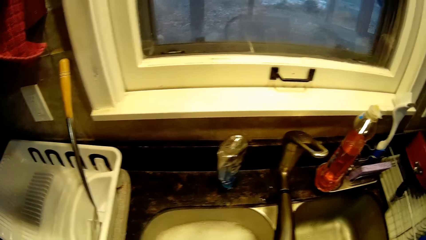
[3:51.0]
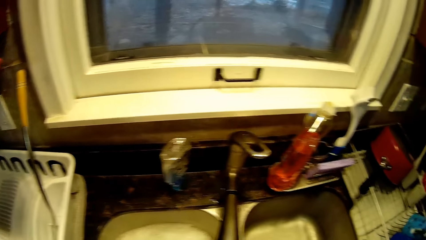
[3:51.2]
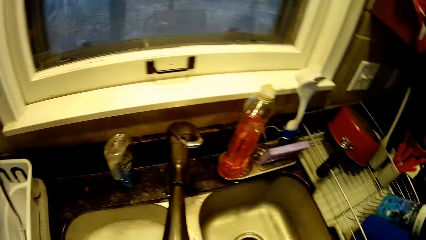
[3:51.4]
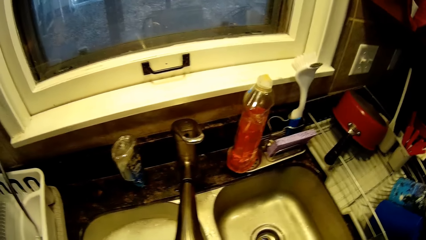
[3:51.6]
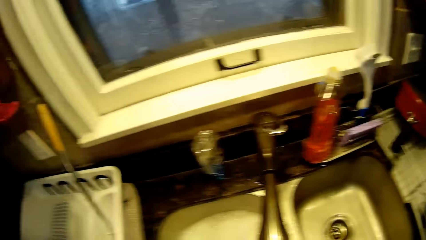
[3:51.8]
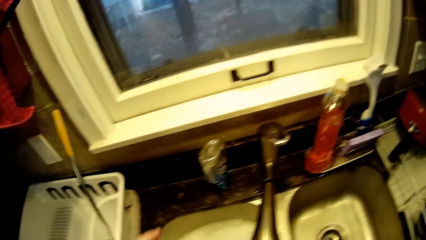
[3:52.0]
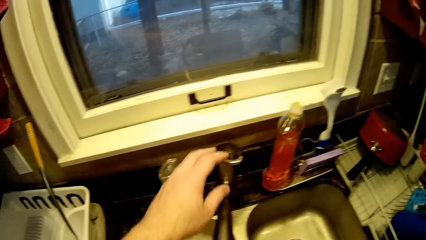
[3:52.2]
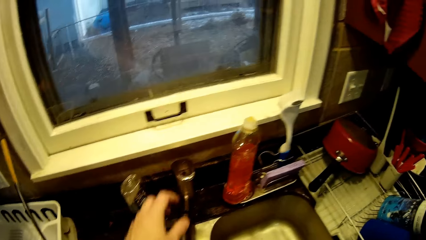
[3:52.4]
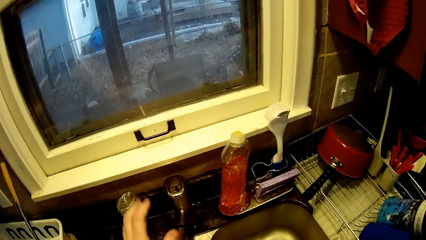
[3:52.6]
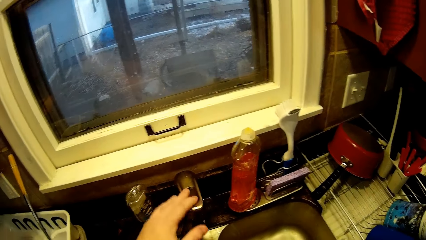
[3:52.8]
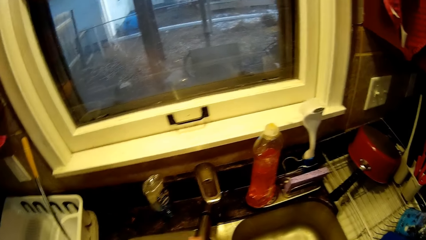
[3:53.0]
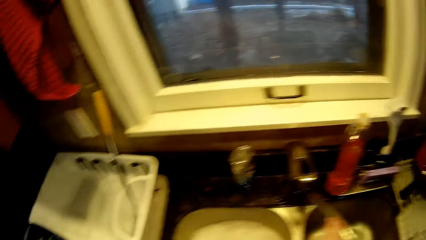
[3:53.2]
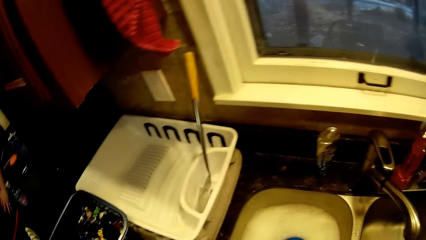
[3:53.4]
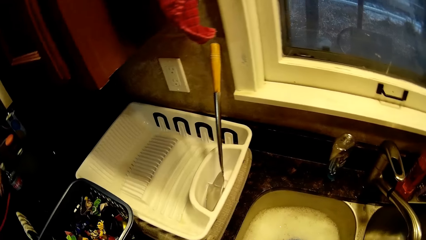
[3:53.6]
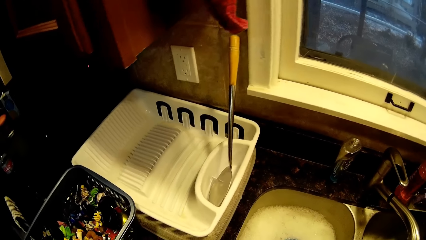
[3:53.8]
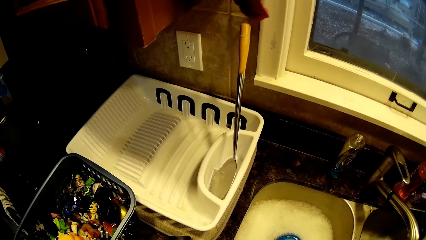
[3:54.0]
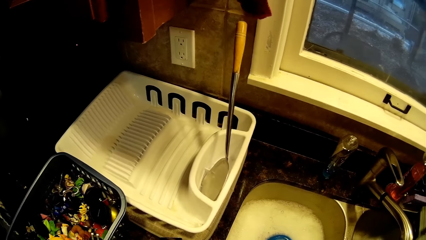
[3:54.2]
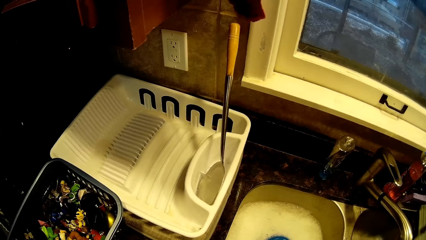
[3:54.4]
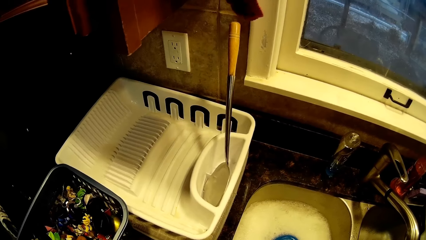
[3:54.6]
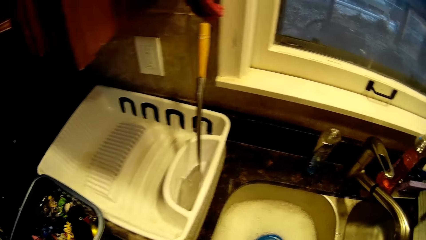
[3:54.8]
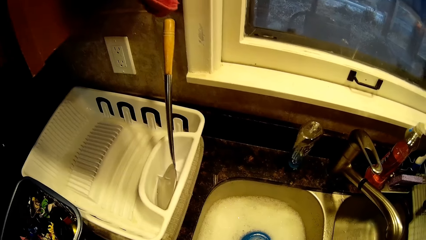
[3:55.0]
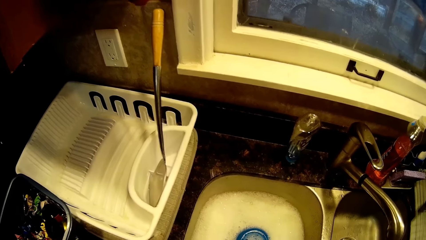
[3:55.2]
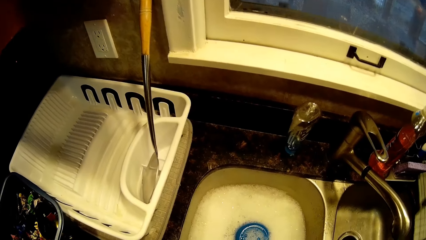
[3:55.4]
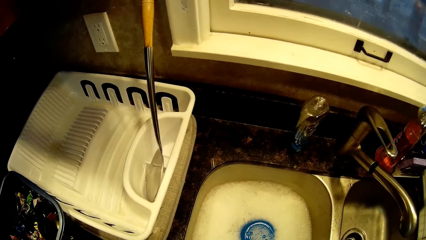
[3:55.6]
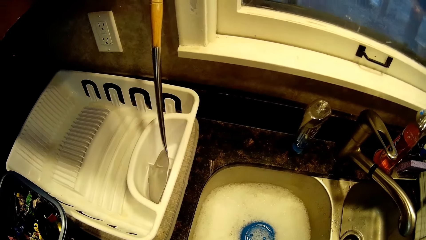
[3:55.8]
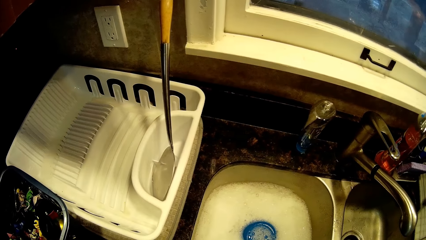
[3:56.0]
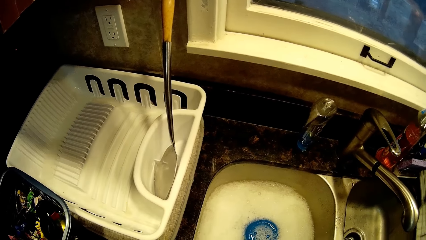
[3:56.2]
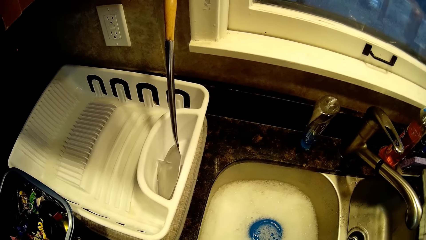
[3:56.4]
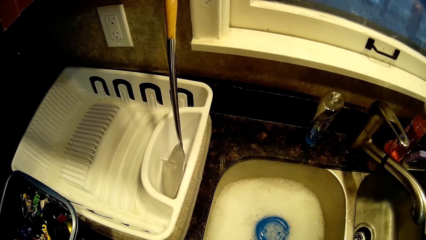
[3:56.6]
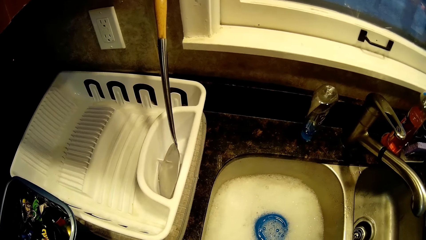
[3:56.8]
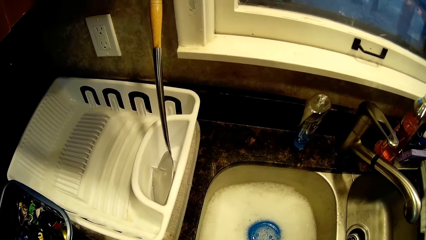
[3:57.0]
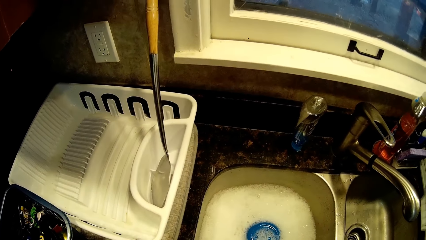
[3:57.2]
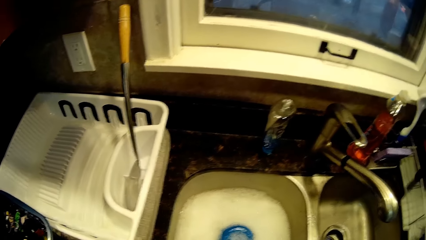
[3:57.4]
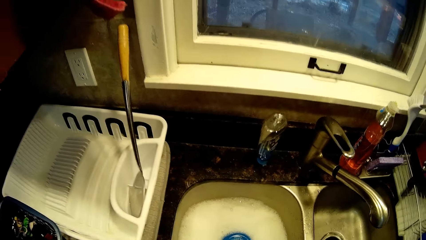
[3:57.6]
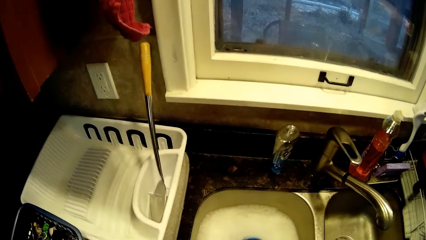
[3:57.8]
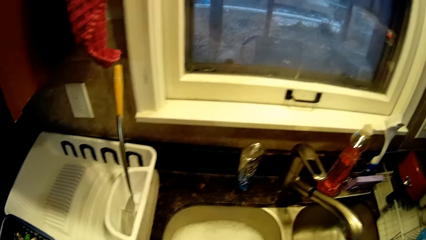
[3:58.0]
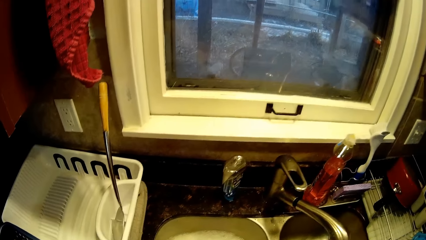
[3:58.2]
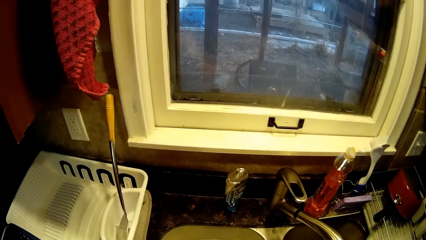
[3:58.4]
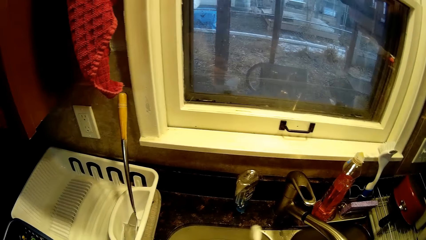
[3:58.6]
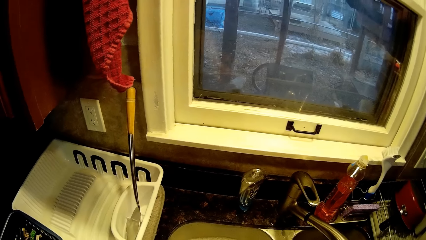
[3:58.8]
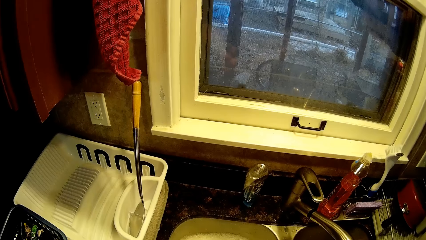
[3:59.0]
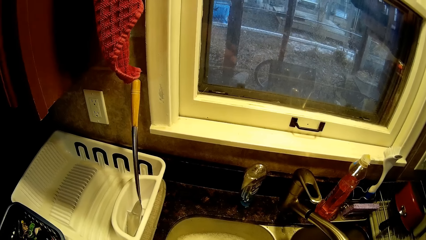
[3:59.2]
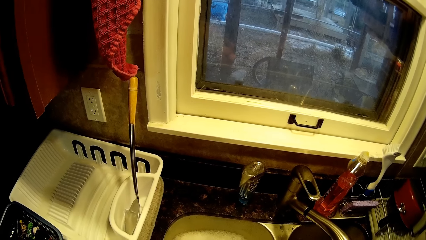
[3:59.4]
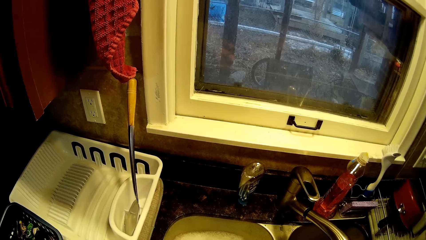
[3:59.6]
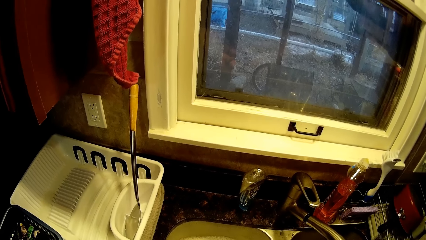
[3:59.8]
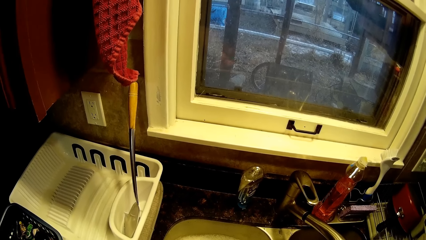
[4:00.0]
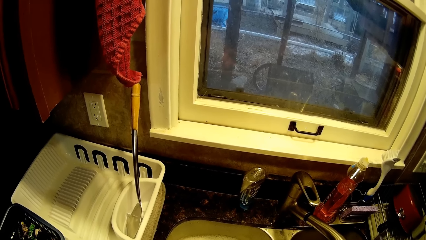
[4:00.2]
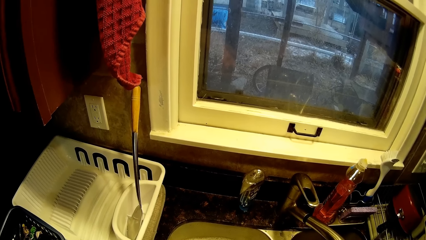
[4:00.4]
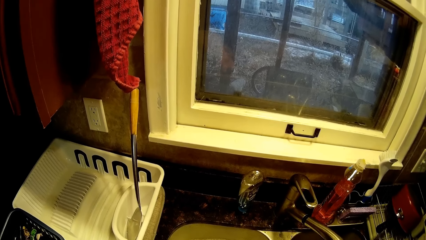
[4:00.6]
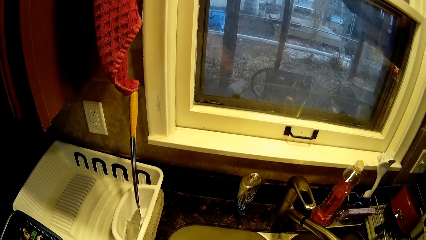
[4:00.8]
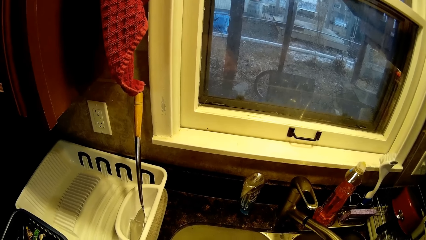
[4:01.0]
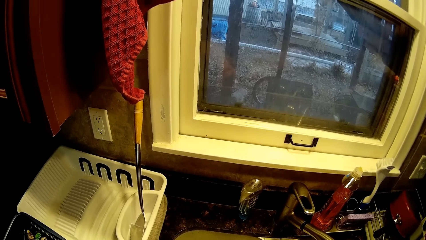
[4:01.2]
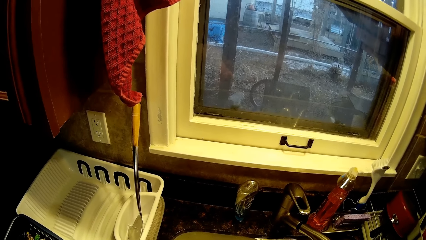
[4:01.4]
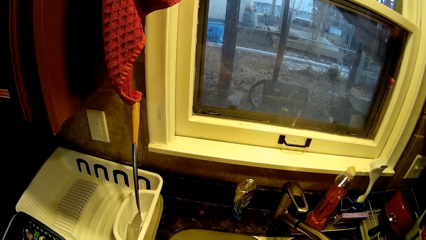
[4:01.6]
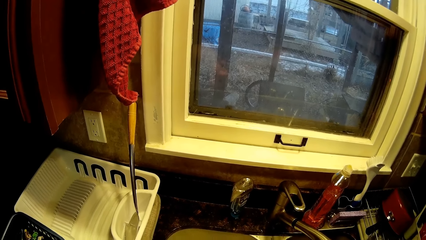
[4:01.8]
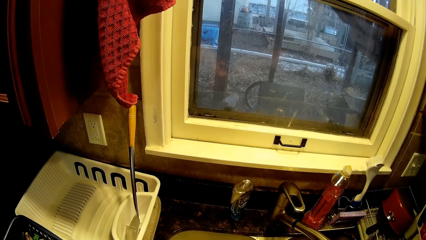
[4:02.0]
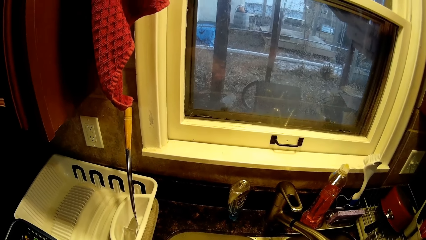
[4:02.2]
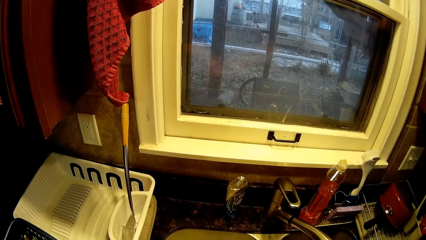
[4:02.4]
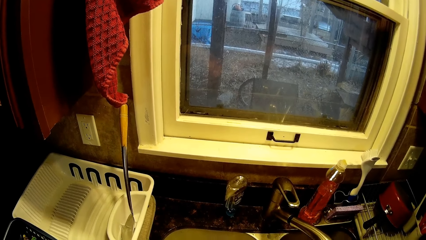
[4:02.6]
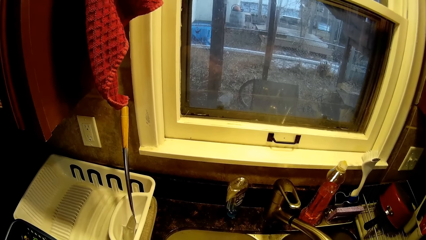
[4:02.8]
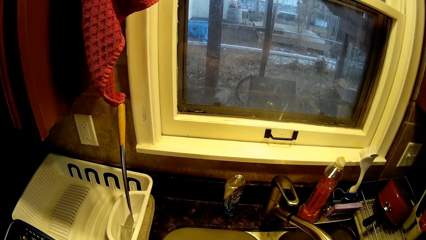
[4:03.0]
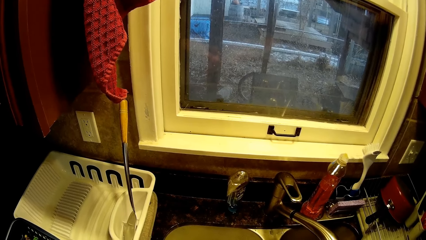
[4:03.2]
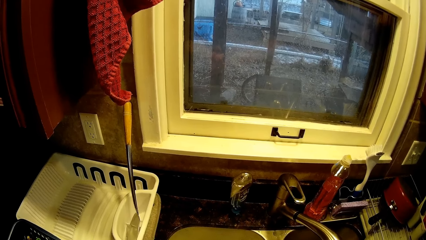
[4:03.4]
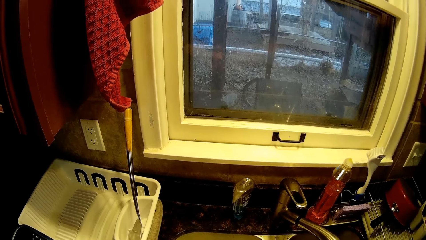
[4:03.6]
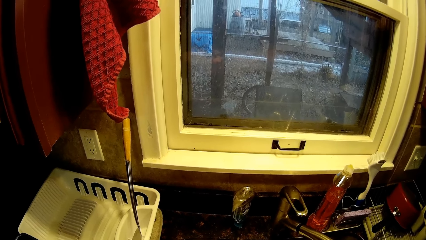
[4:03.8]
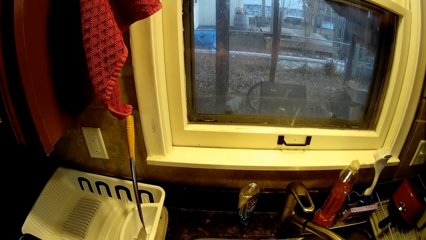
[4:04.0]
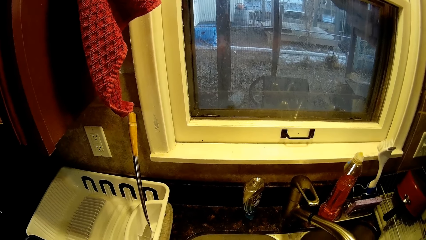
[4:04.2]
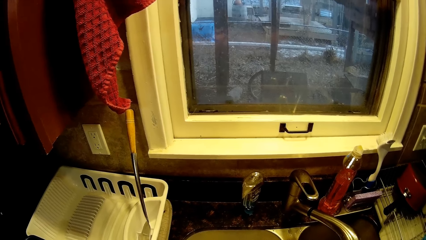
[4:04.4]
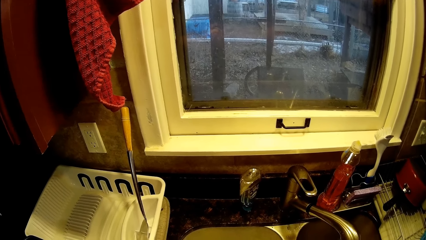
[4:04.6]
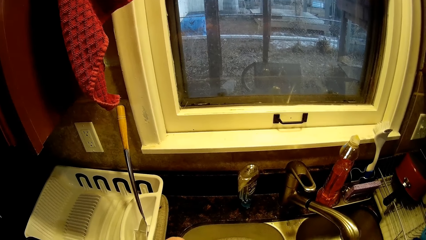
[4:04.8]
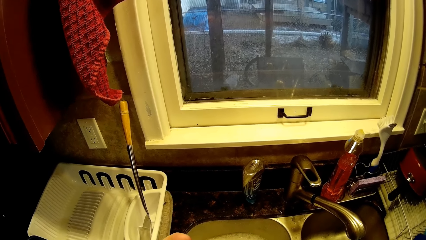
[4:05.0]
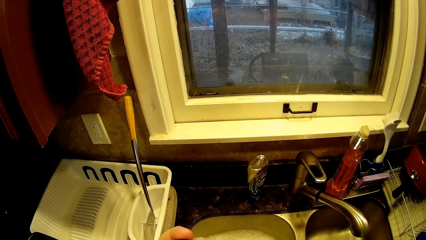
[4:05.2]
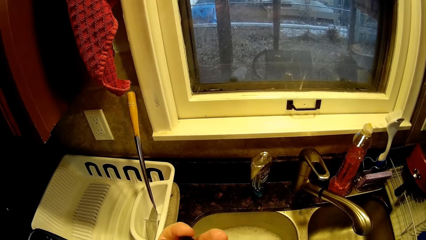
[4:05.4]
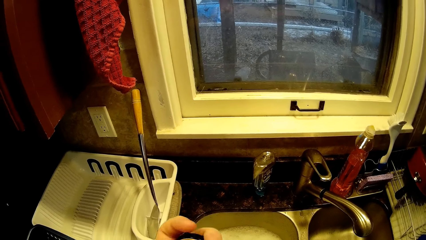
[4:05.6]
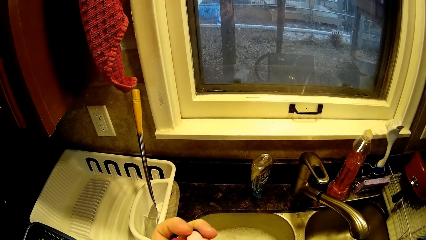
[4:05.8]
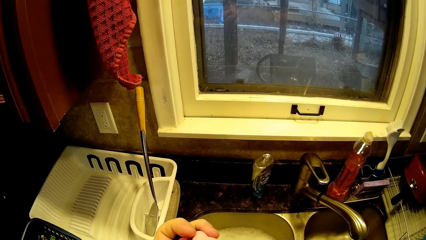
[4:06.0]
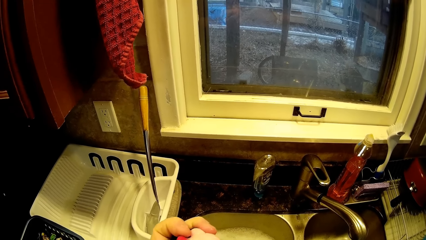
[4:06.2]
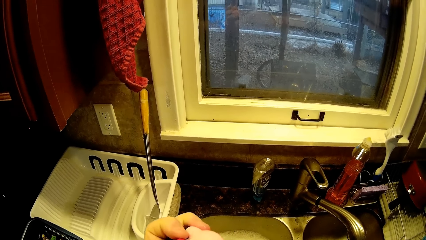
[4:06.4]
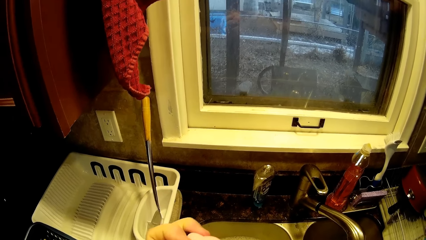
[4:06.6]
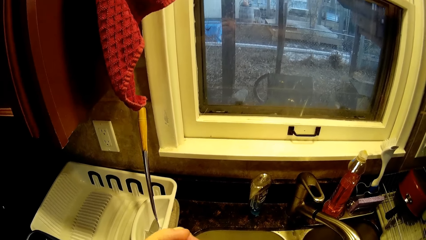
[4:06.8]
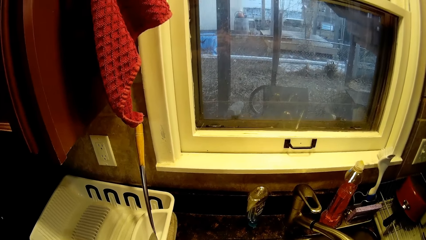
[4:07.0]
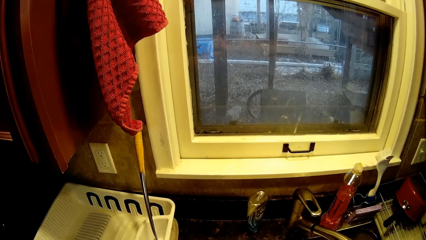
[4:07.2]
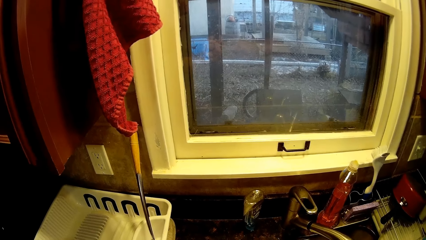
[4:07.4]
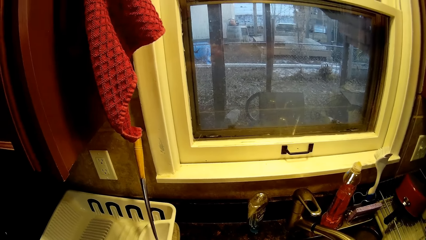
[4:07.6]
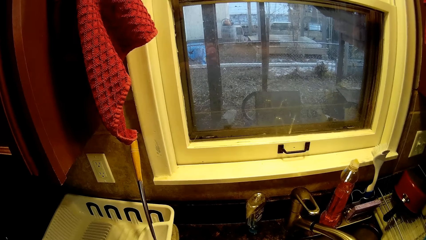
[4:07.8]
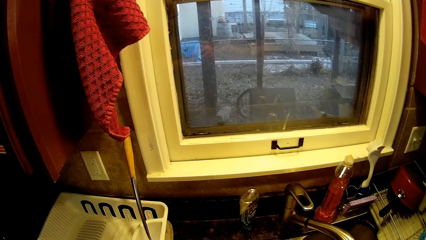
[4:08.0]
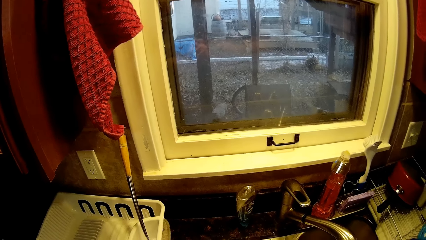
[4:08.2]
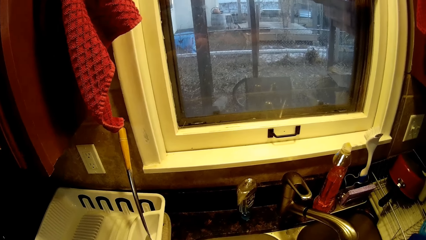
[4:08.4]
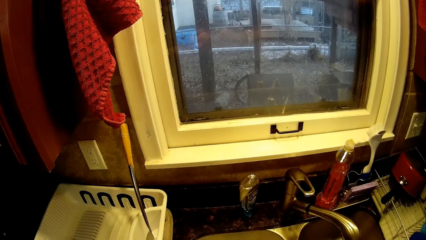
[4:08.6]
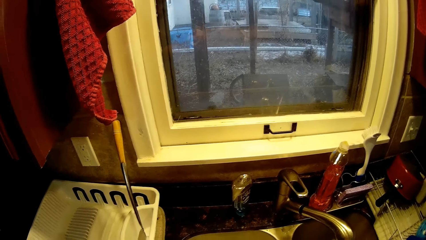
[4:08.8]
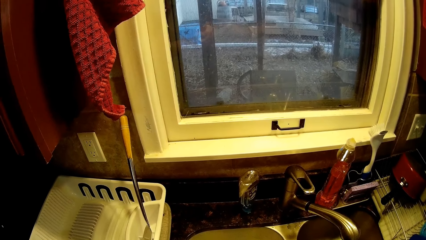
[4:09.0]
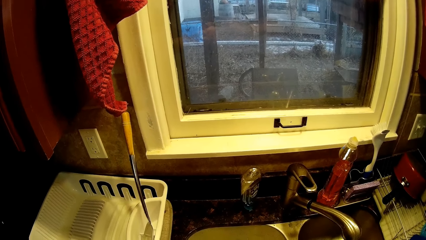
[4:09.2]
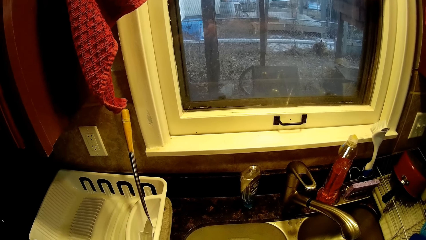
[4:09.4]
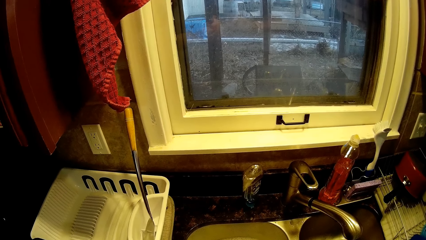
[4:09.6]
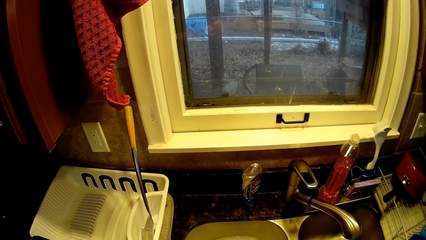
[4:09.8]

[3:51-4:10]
The camera wearer converses. He closes a tap of water. He shakes his hand in the soapy water. He looks at the sink. He scrubs a toy with a toothbrush.
